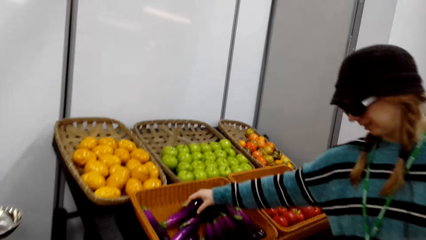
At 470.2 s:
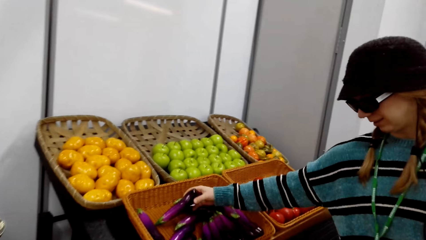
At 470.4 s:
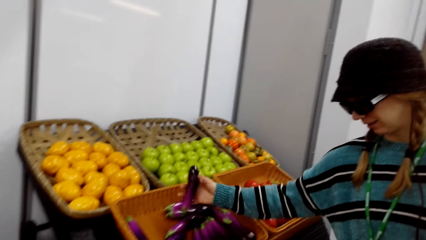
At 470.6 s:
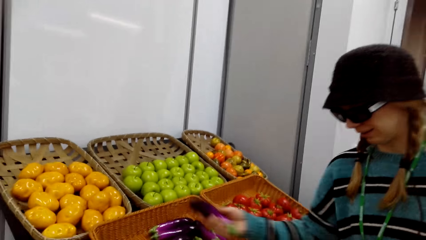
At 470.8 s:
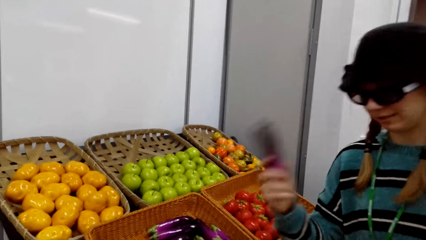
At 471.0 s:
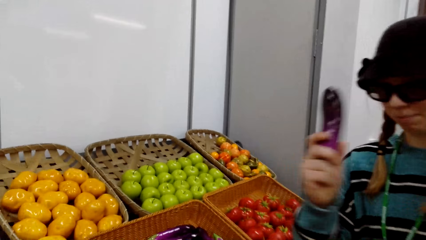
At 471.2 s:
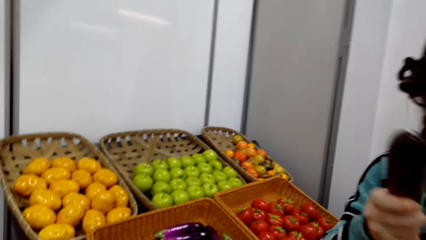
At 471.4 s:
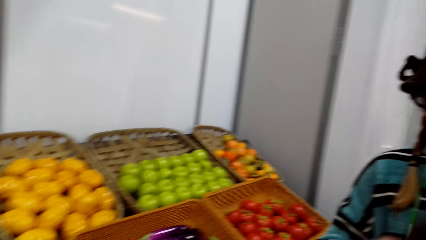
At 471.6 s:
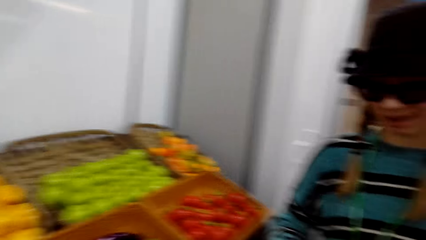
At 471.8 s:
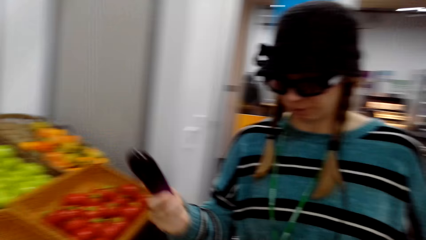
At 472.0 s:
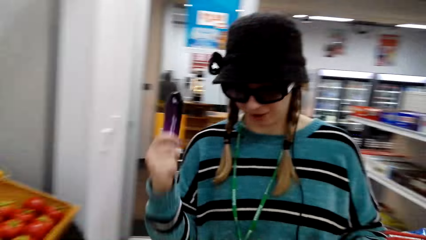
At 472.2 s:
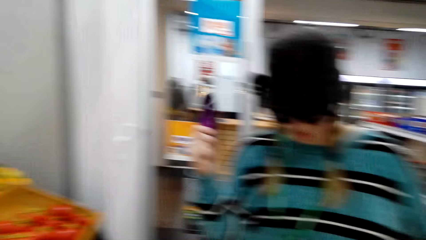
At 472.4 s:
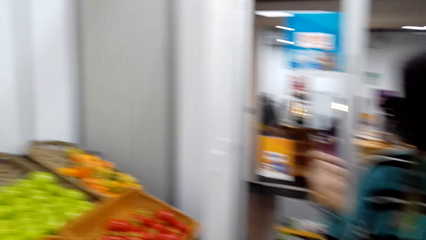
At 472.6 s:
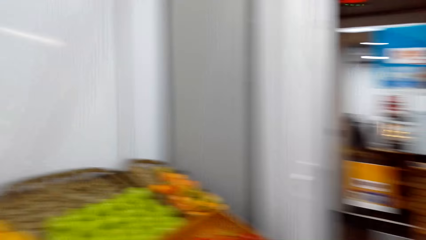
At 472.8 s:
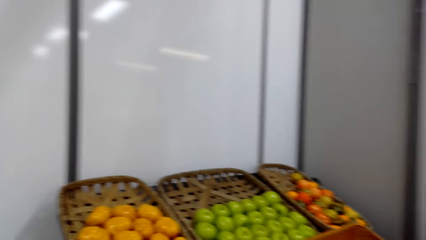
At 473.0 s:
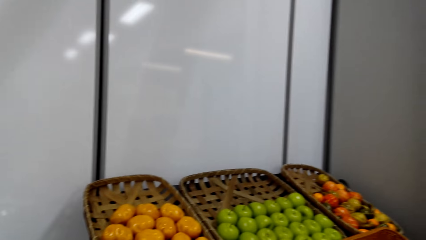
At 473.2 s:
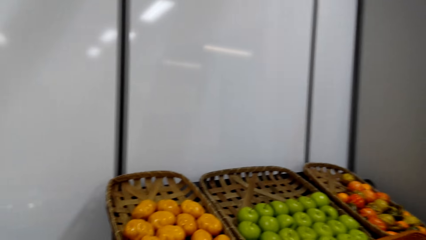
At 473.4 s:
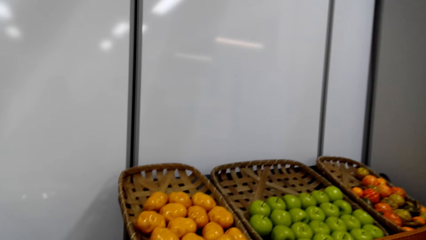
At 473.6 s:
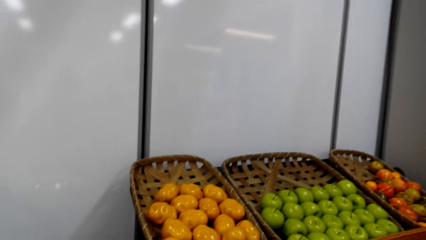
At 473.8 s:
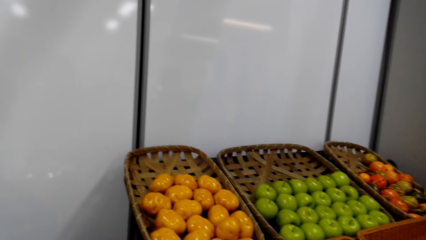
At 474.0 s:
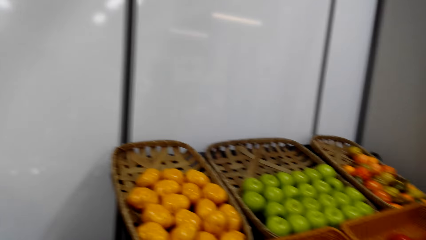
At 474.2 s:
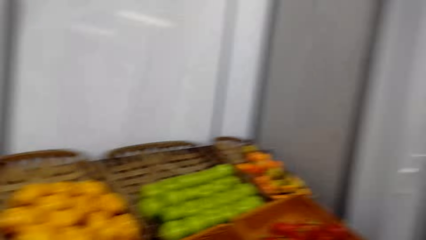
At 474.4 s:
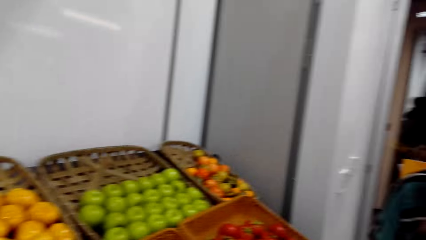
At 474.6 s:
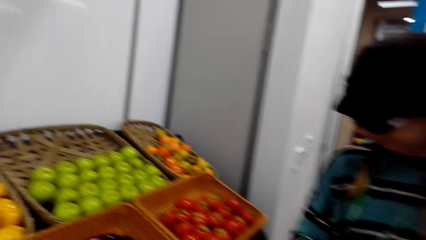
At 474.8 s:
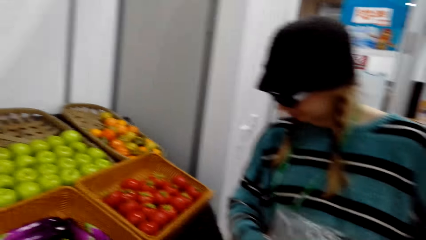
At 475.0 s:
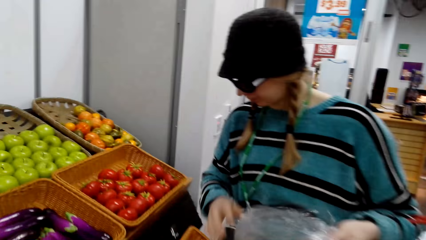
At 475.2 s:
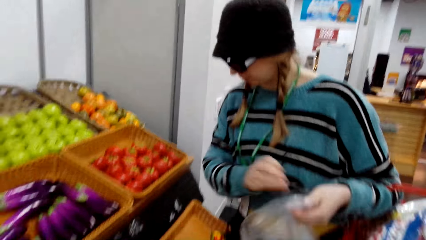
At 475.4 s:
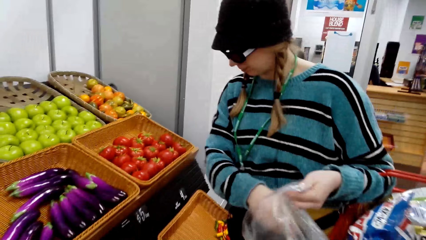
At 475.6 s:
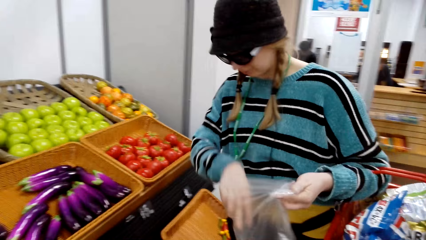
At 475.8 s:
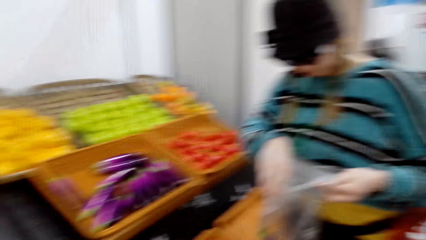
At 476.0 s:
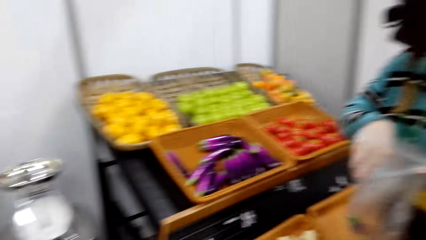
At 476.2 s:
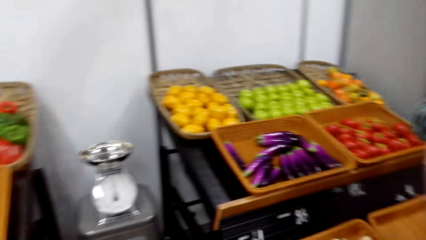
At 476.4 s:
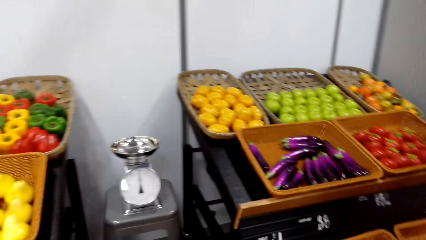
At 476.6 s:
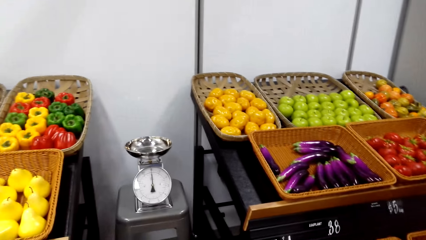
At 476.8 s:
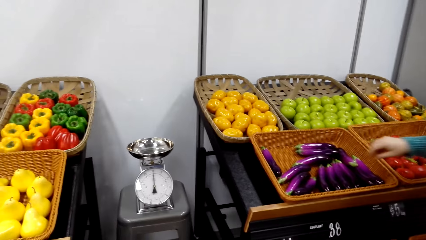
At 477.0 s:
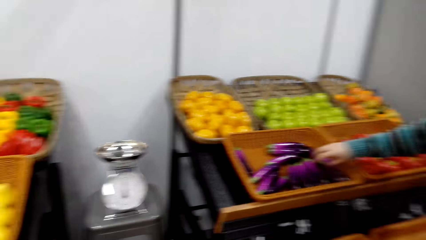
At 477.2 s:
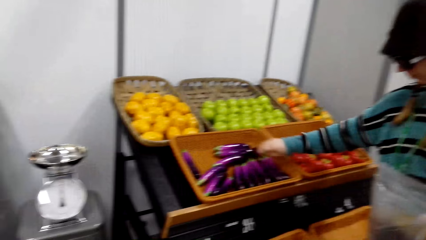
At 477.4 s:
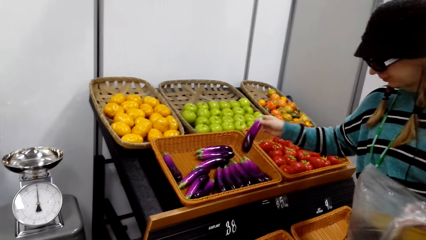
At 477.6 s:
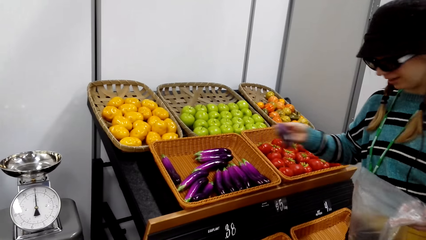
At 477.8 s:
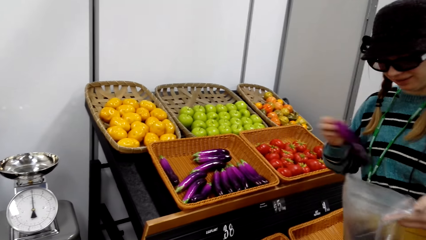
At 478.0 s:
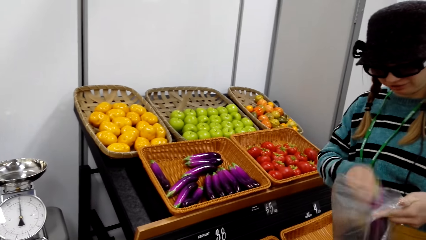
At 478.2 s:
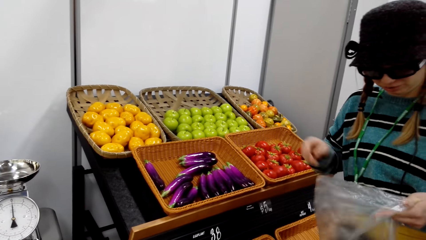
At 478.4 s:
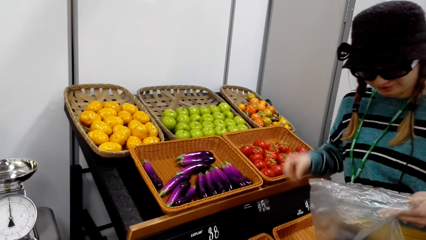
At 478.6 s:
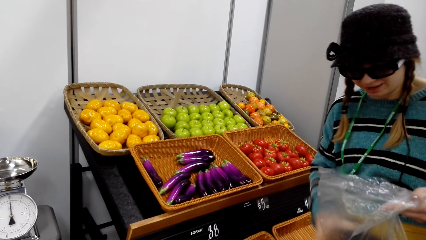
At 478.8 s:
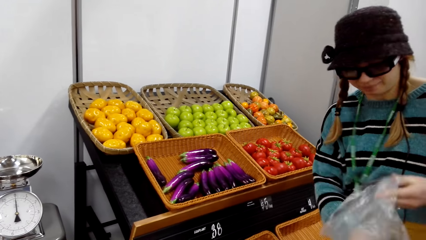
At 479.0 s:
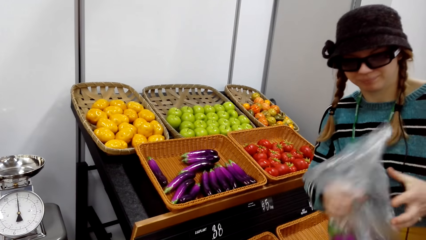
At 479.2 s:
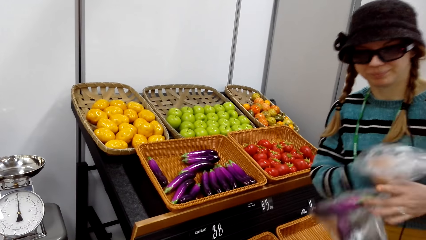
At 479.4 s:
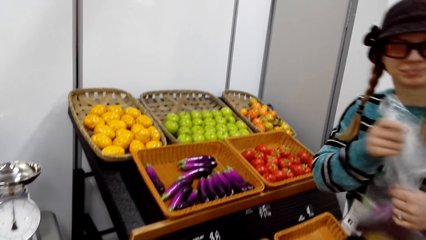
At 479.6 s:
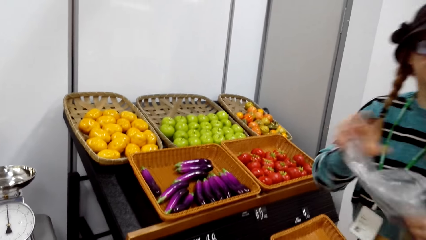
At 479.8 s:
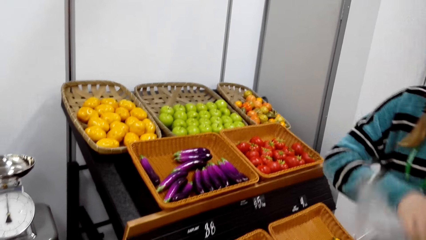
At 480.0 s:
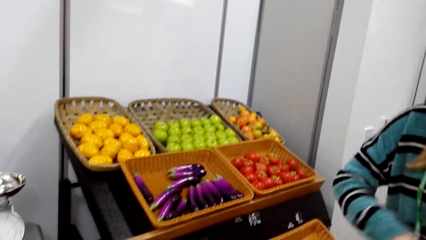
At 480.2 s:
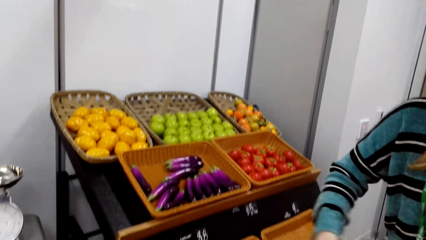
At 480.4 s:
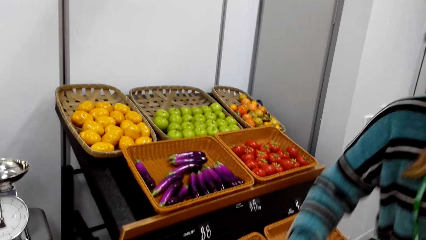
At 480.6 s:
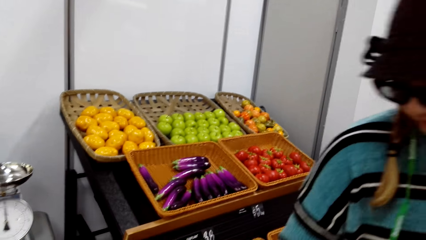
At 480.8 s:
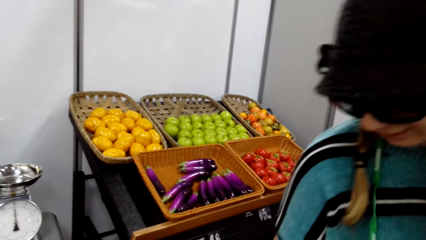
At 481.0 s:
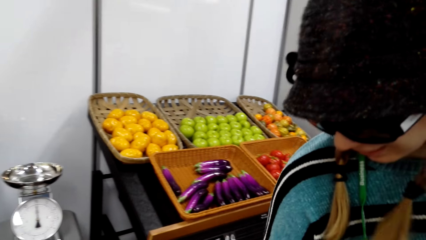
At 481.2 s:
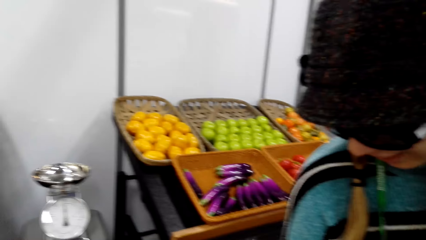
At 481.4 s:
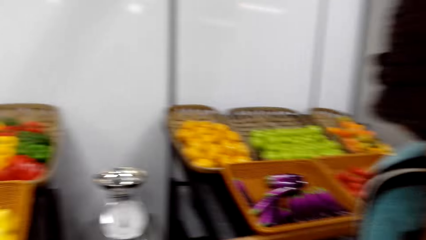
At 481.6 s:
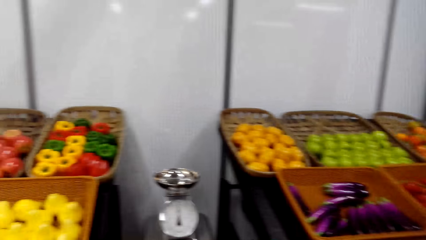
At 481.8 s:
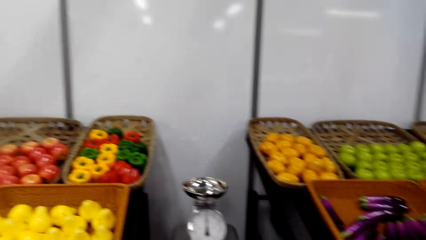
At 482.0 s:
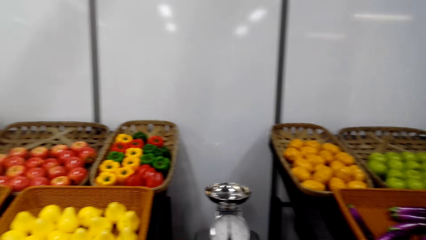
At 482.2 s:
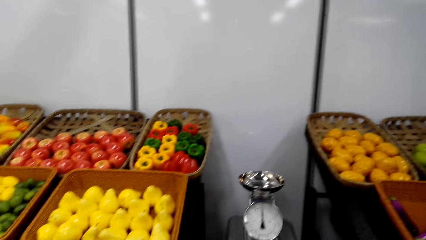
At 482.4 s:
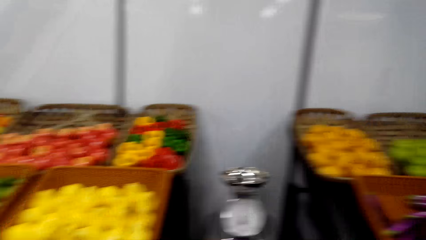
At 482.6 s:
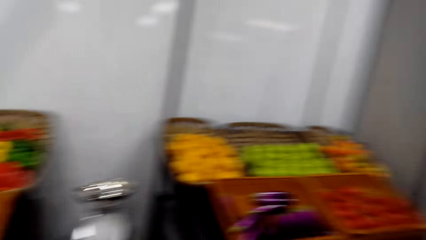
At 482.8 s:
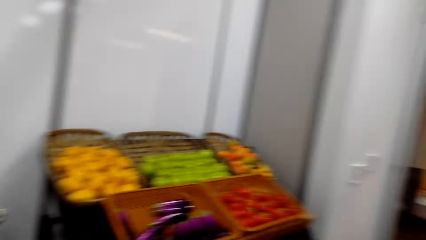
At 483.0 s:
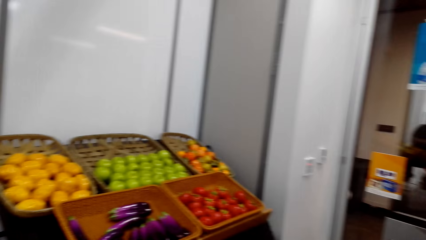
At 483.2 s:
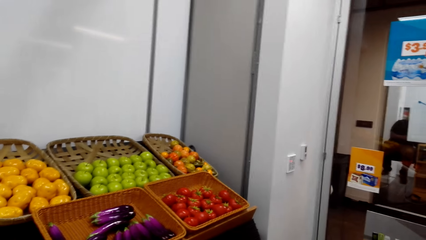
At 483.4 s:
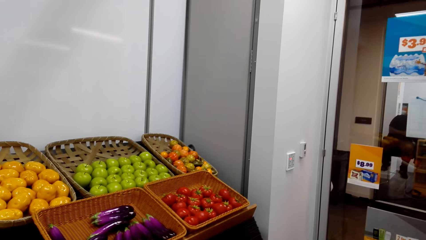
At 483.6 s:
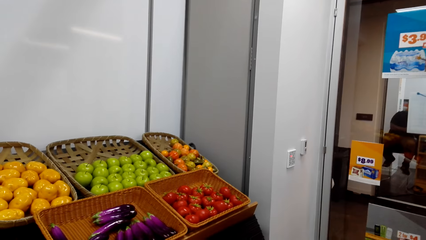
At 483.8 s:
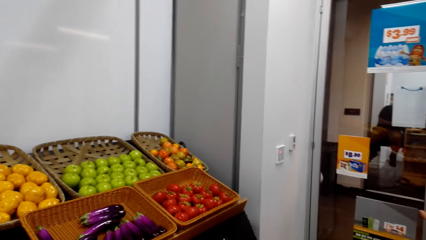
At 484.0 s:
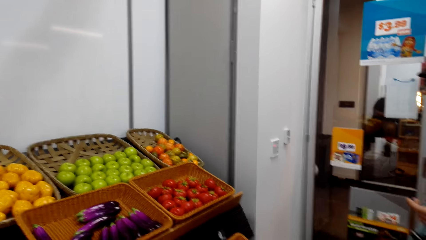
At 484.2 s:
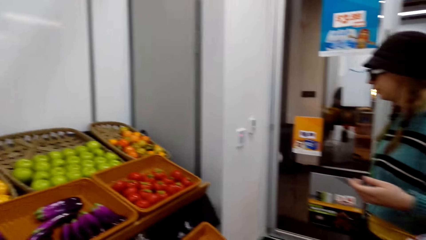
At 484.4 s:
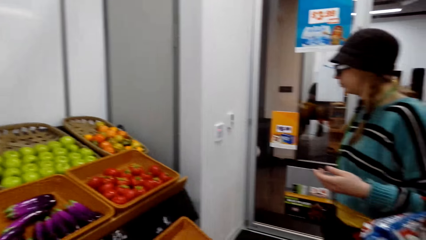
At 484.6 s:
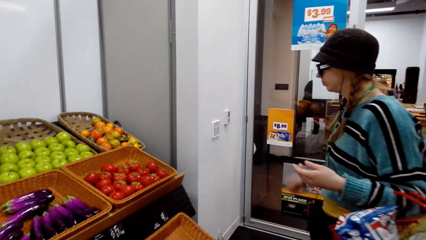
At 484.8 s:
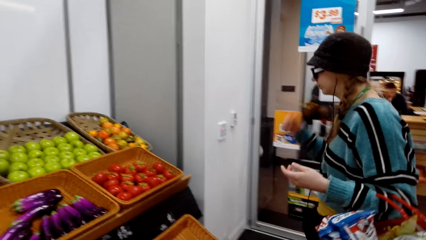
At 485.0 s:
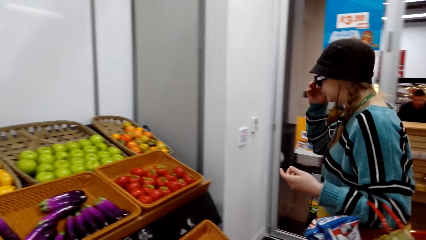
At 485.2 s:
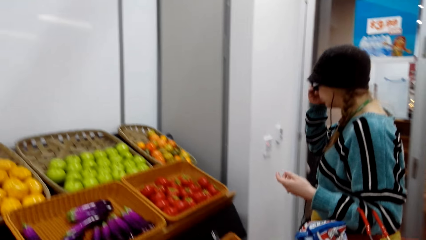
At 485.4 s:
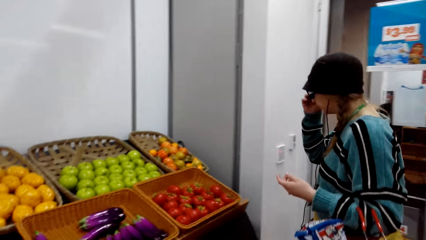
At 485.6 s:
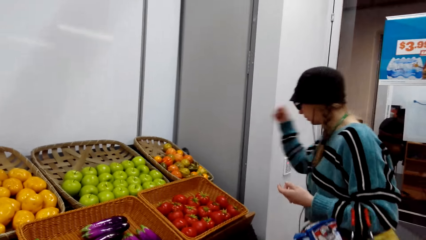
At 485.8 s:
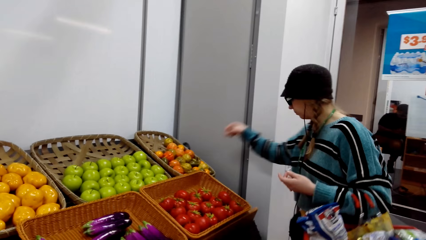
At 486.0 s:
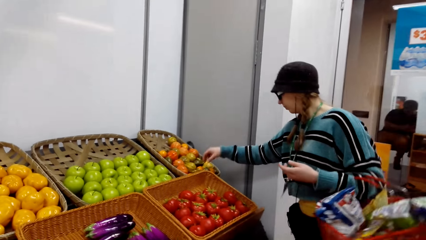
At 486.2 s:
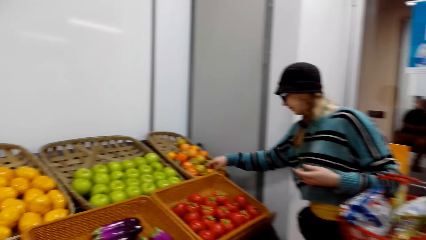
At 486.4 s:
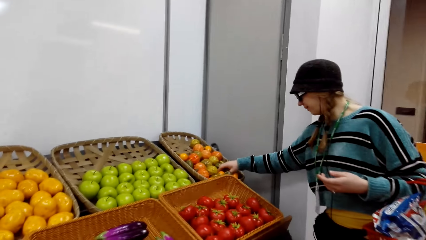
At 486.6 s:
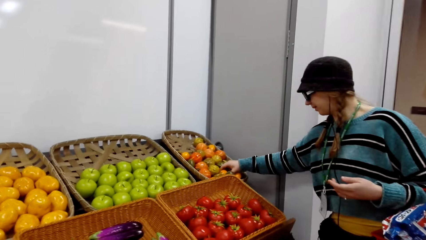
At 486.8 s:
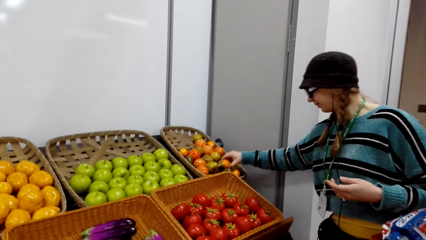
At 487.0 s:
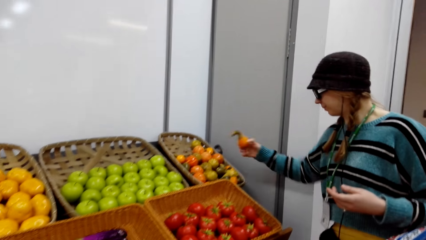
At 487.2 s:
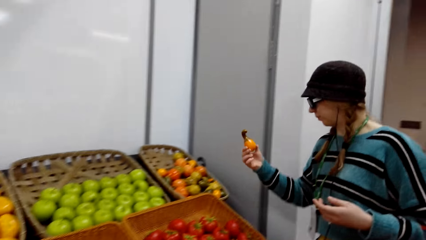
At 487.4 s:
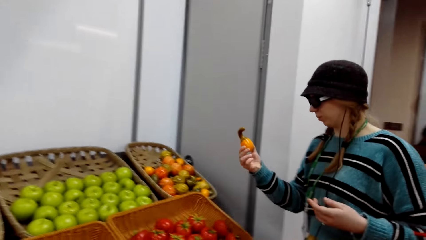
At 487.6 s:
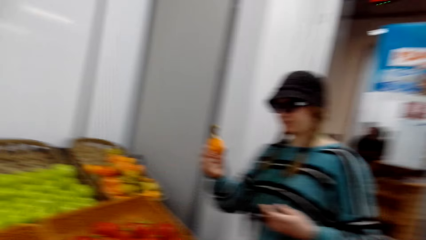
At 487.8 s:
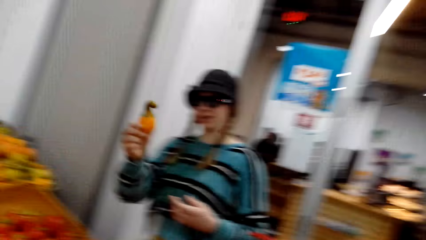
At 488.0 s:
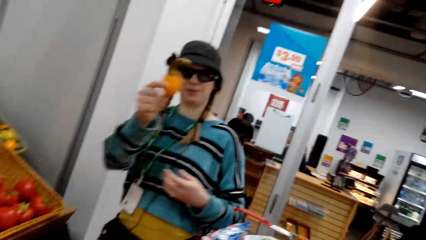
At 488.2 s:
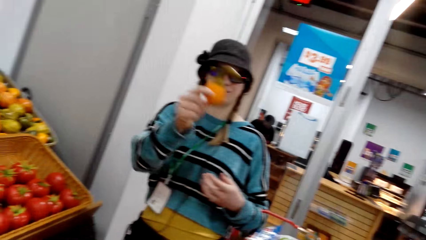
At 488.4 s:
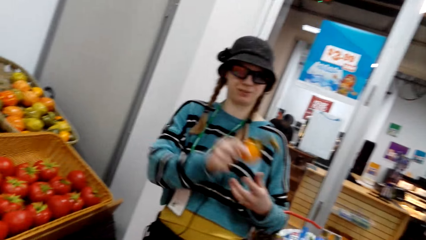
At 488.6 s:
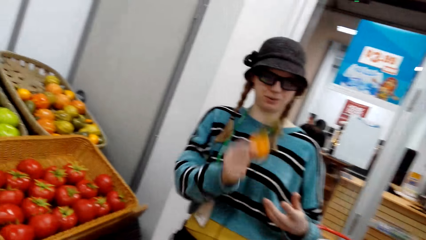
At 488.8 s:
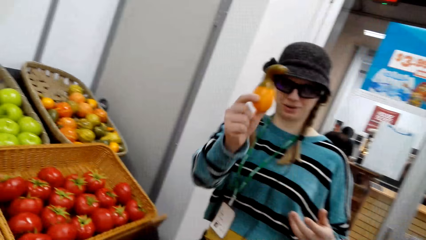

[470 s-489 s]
A woman picks the eggplants. The woman puts the eggplant in the polythene bag. The woman takes another cucumber. The woman puts the cucumber in the polythene bag. The woman folds the polythene bag. The woman puts the eggplants in the polythene bag. The camera wearer converses. The woman touches her eye glasses. The woman picks a pumpkin.
